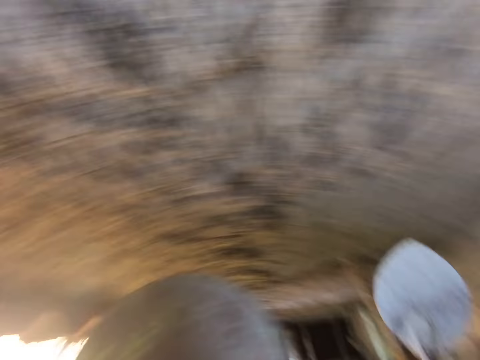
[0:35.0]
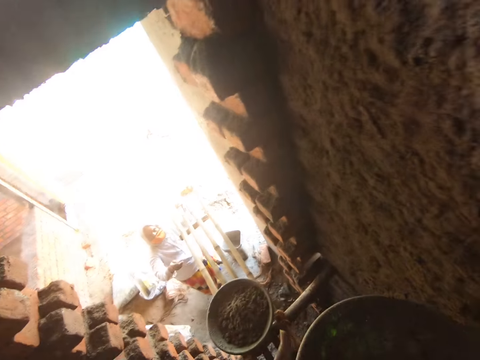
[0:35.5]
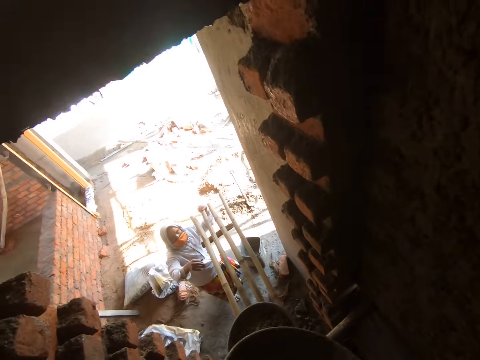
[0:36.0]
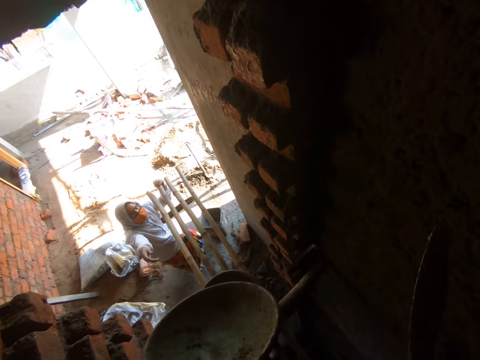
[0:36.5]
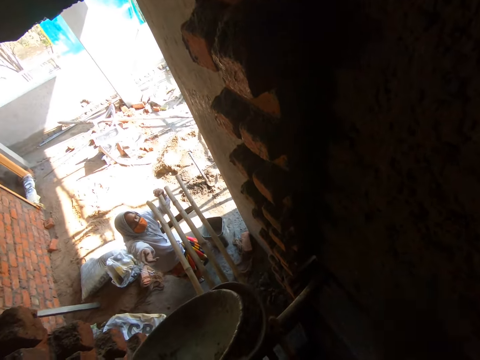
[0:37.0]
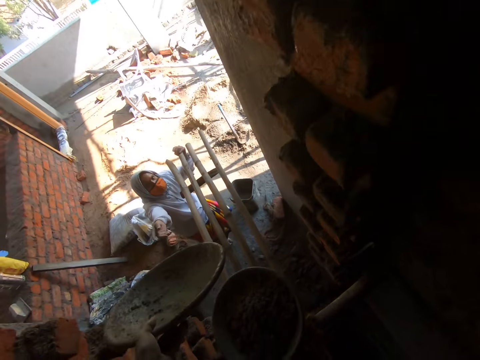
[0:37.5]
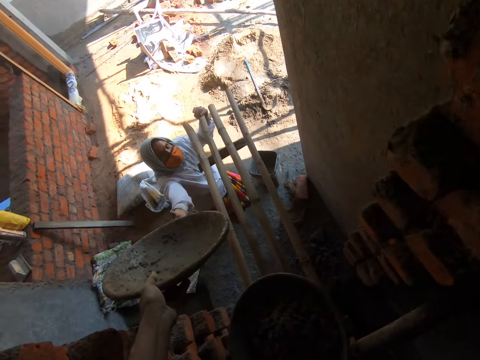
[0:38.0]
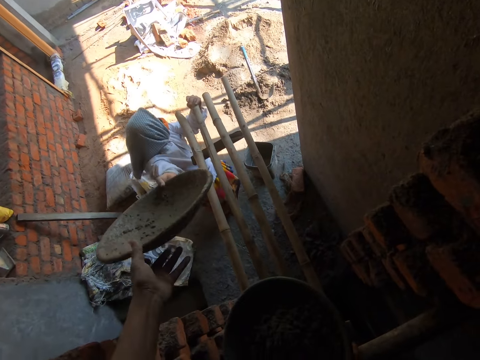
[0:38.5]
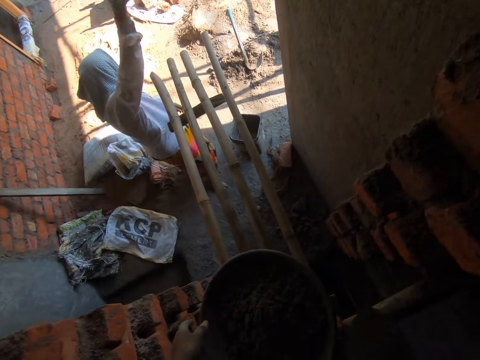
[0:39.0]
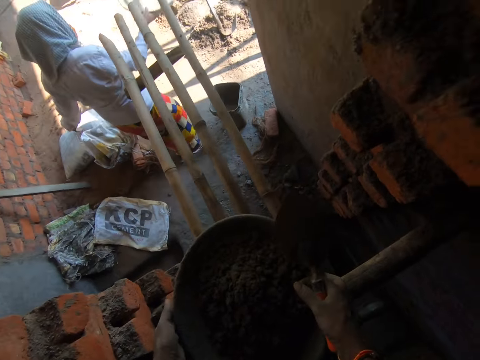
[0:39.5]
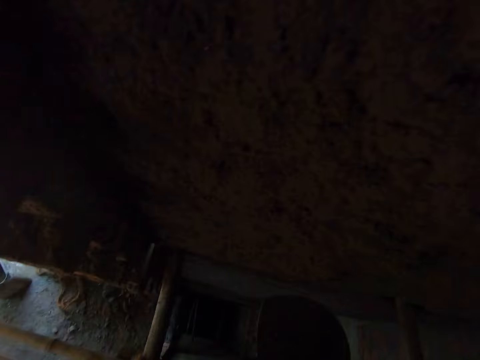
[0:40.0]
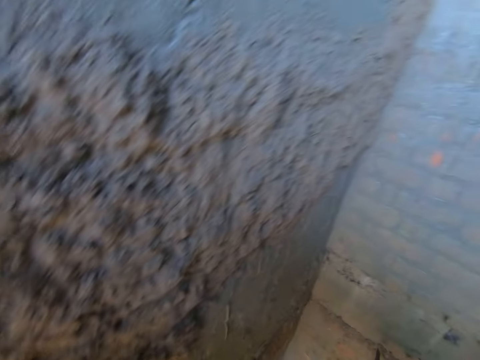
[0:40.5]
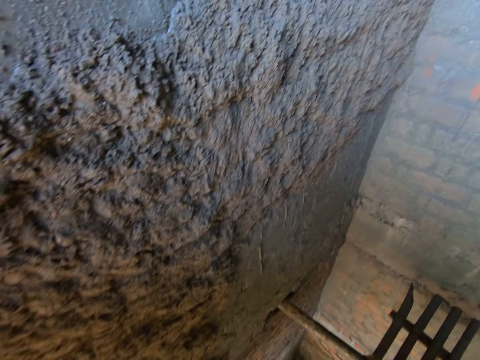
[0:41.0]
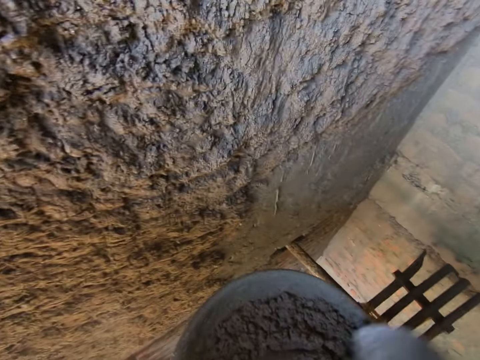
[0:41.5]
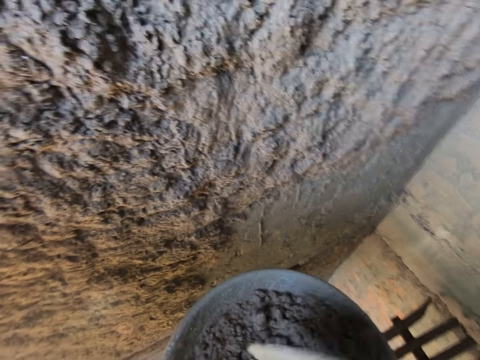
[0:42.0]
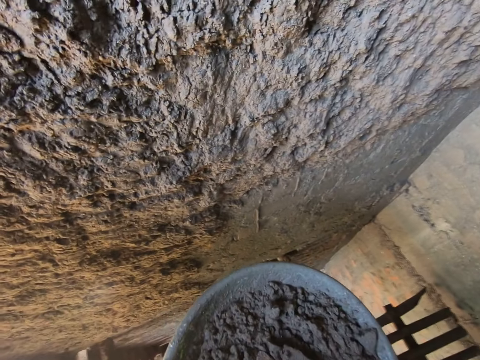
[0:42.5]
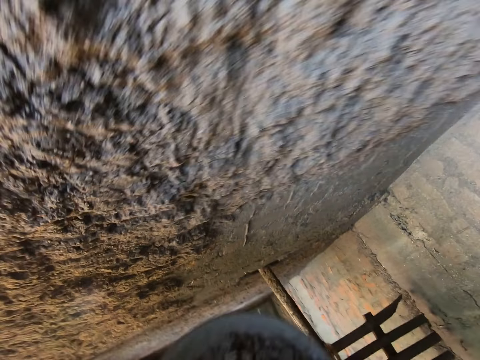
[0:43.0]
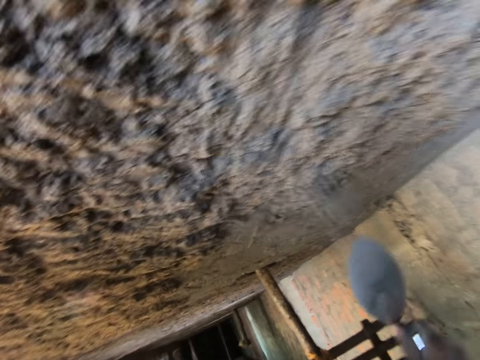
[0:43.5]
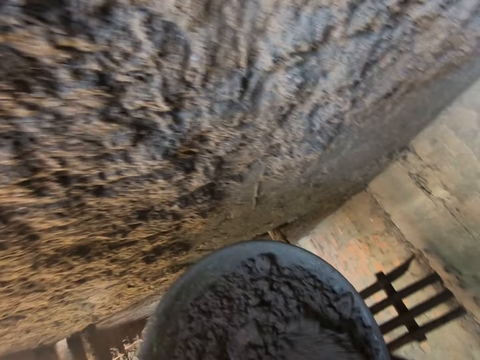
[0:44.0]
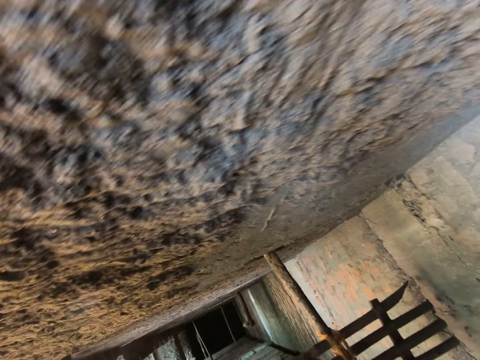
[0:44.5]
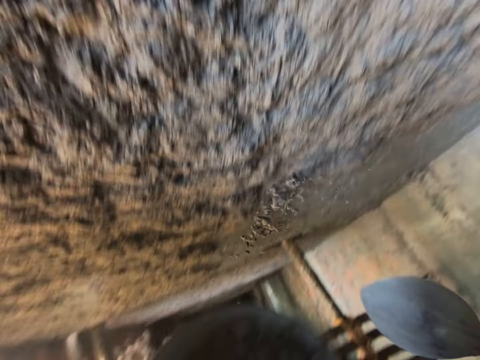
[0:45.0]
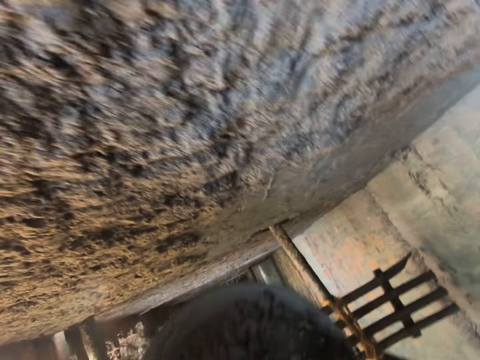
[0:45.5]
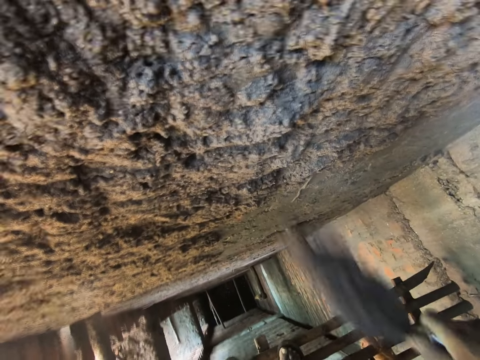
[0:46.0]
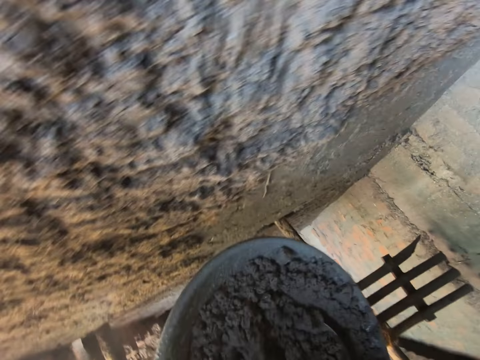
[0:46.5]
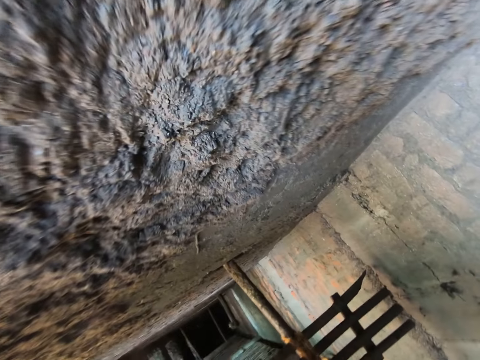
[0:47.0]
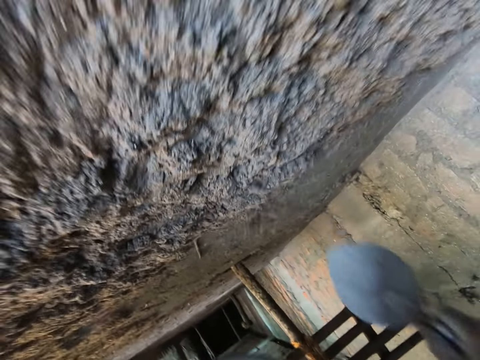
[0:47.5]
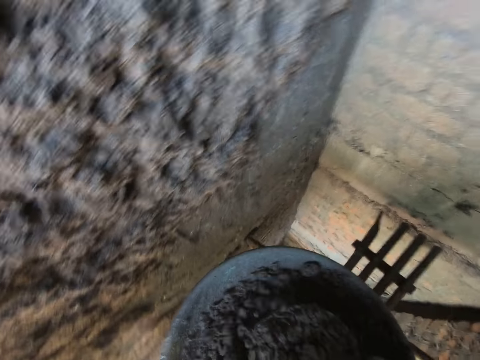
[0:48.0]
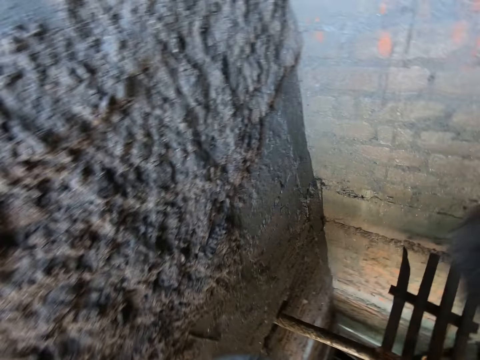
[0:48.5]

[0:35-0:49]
The camera wearer moves his hands. He interacts with a woman. He passes the pan of concrete to the woman's right hand with his left hand. He picks a pan of concrete from the bamboo scaffold with his hands. He stirs the pan of concrete in his left hand with the trowel in his right hand. He stirs the concrete in the pan in his left hand with the trowel in his right hand. He scoops concrete from the pan of concrete with the trowel in his right hand. He throws the concrete at the wall with the trowel in his right hand. He interacts with the woman. He scoops concrete from the pan of concrete with the trowel in his right hand. He throws the concrete at the wall with the trowel in his right hand. He scoops concrete from the pan of concrete with the trowel in his right hand. He mixes the concrete. He throws the concrete at the wall with the trowel in his right hand. He scoops concrete from the pan of concrete with the trowel in his right hand. He mixes the concrete. He throws the concrete at the wall with the trowel in his right hand. He mixes the concrete again. He scoops concrete from the pan of concrete with the trowel in his right hand.

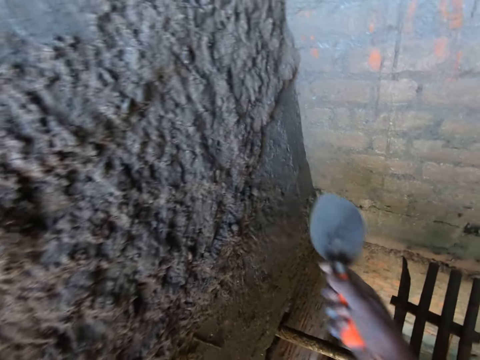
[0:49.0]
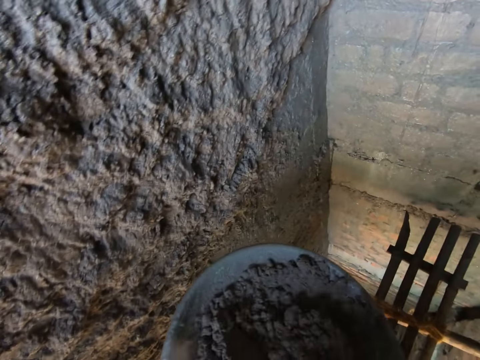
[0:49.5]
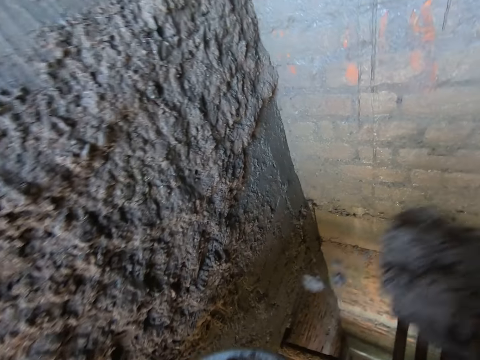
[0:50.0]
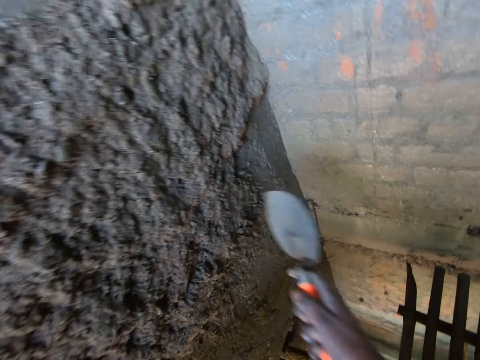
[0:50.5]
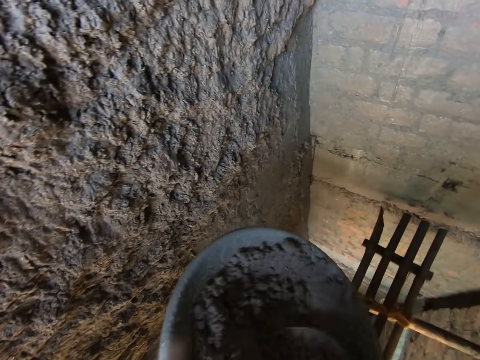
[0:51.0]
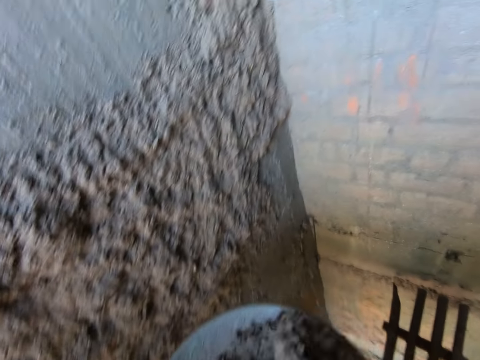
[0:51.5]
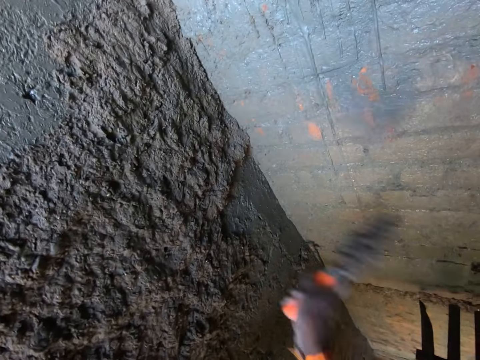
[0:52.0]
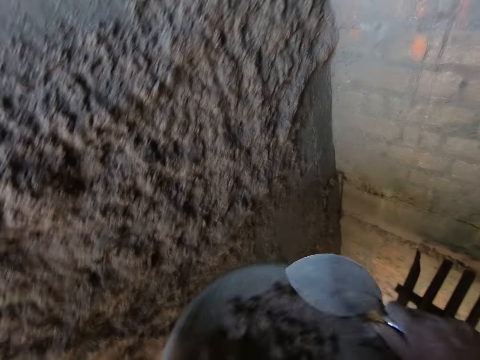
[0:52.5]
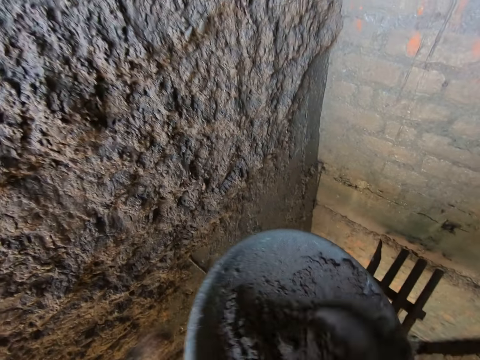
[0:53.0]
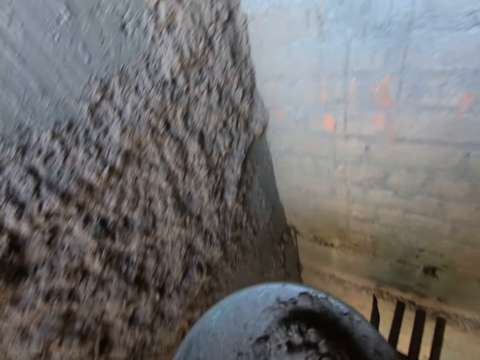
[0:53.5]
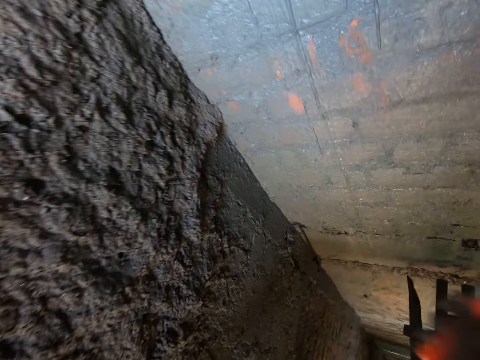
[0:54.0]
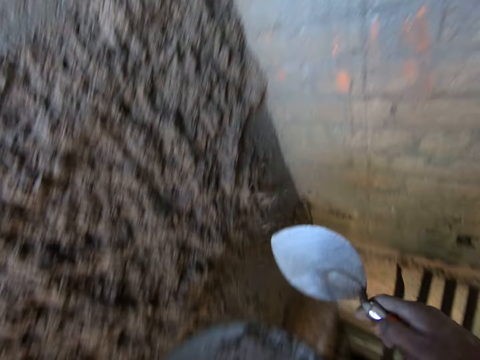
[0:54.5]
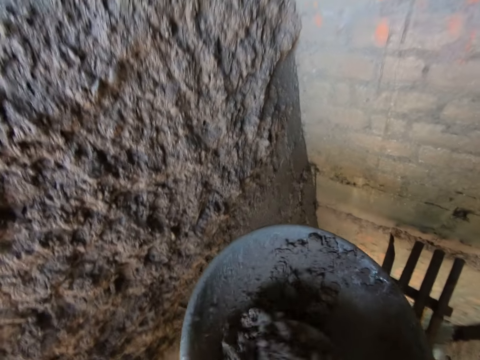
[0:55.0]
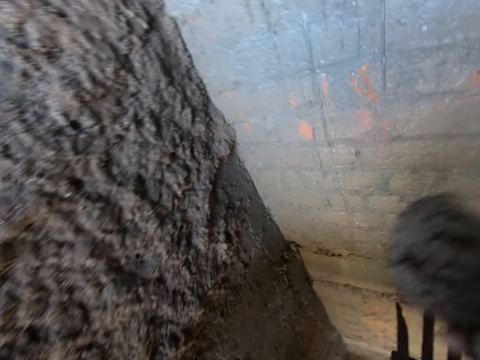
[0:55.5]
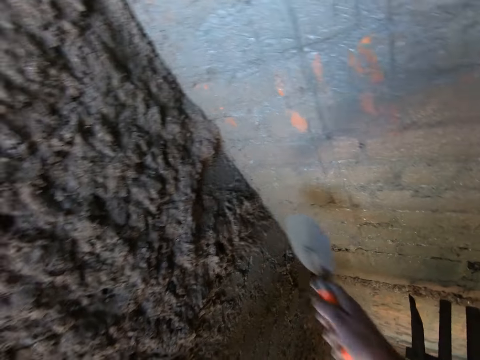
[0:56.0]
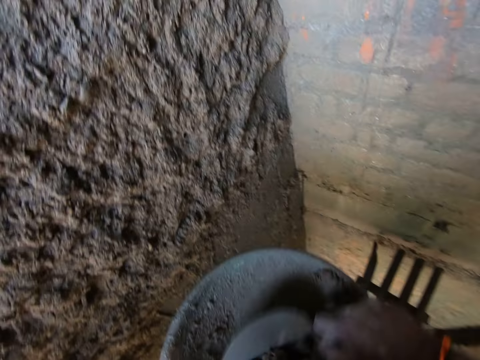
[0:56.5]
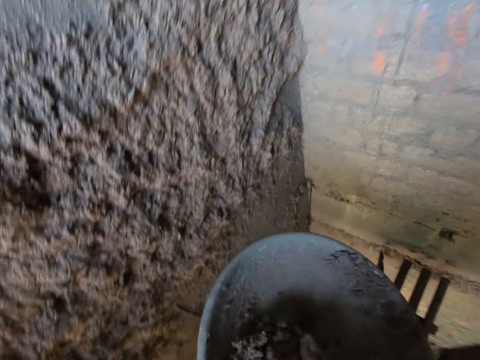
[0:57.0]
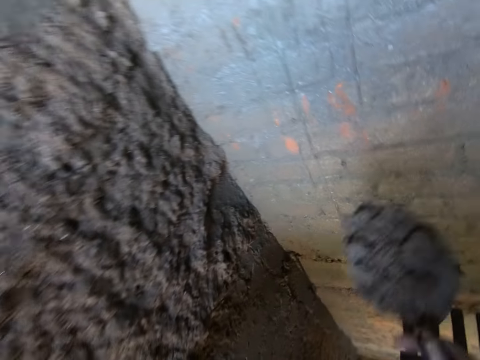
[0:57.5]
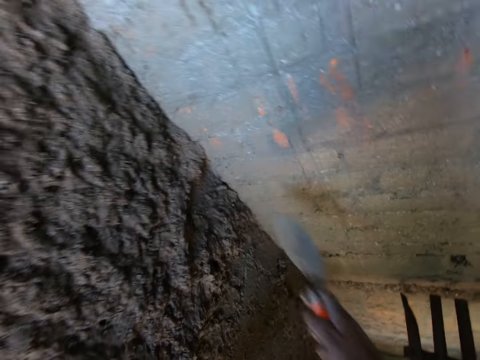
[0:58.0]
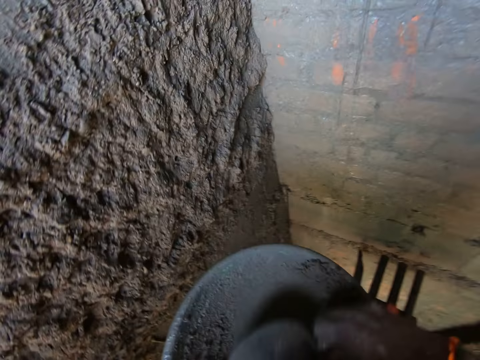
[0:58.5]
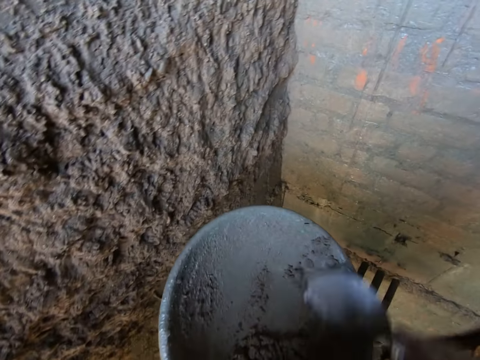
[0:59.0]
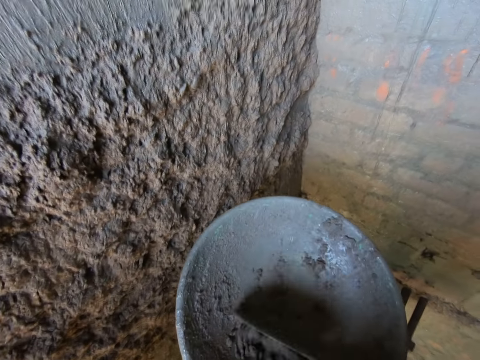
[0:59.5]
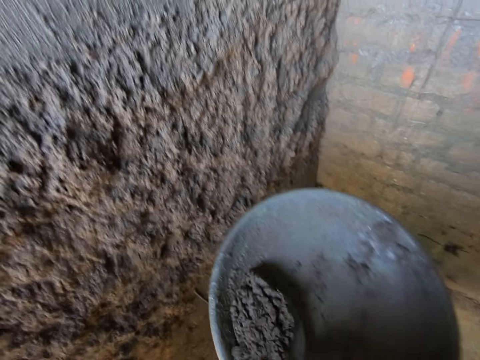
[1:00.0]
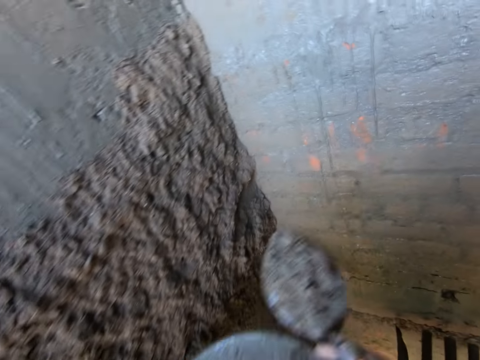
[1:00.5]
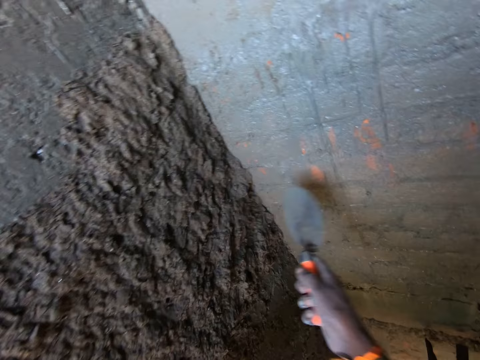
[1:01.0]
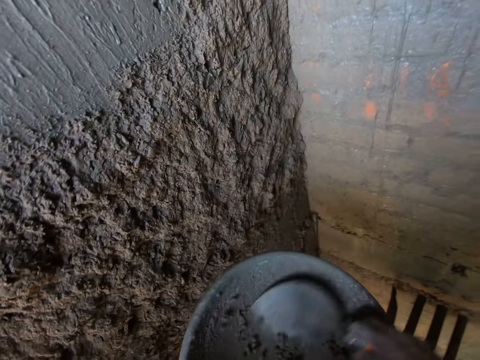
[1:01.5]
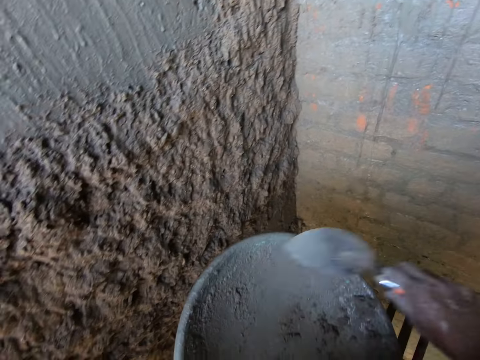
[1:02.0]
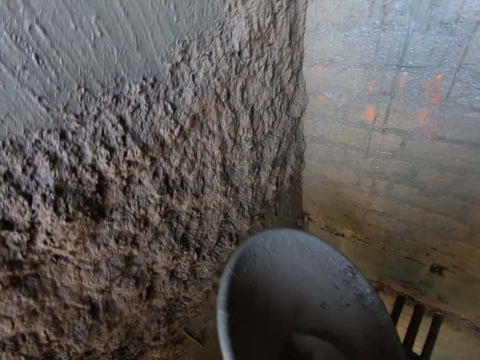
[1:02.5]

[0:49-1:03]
The camera wearer throws the concrete at the wall with the trowel in his right hand. He scoops concrete from the pan of concrete with the trowel in his right hand. He throws the concrete at the wall with the trowel in his right hand. He scoops concrete from the pan of concrete with the trowel in his right hand. He throws the concrete at the wall with the trowel in his right hand. He scoops concrete from the pan of concrete with the trowel in his right hand. He mixes the concrete. He throws the concrete at the wall with the trowel in his right hand. He scoops concrete from the pan of concrete with the trowel in his right hand. He throws the concrete at the wall with the trowel in his right hand. He scoops concrete from the pan of concrete with the trowel in his right hand. He carries concrete. He throws the concrete at the wall with the trowel in his right hand. He scoops concrete from the pan of concrete with the trowel in his right hand. He mixes the concrete. He throws the concrete at the wall with the trowel in his right hand. He scoops concrete from the pan of concrete with the trowel in his right hand.
